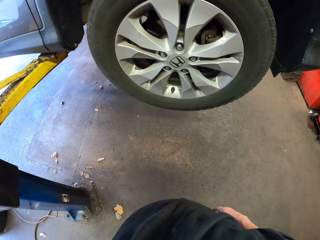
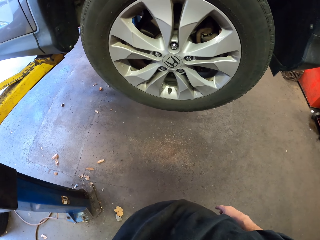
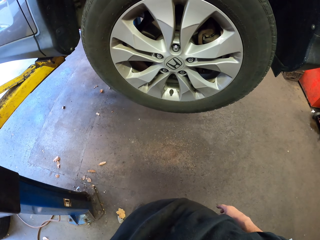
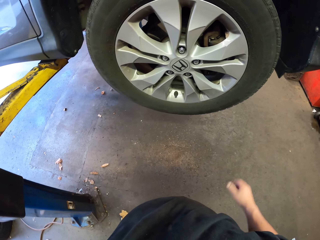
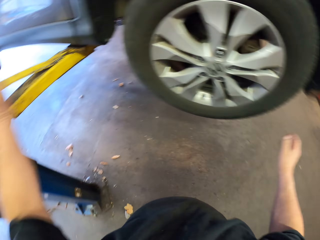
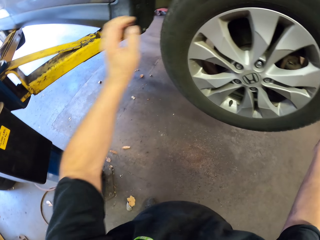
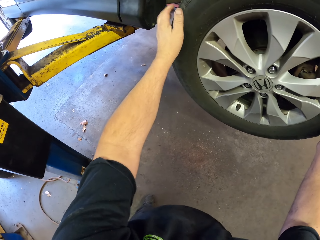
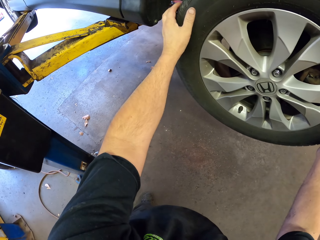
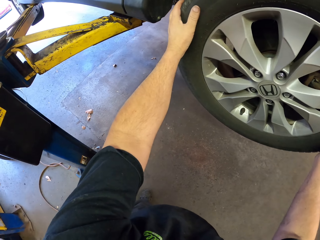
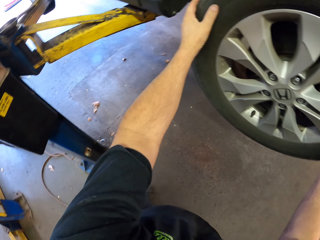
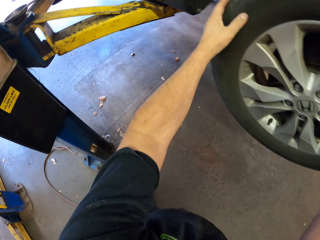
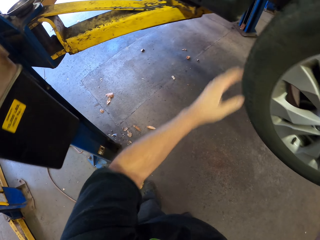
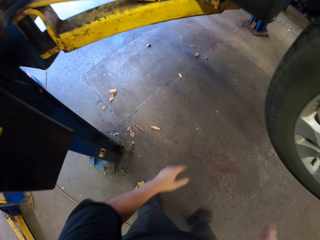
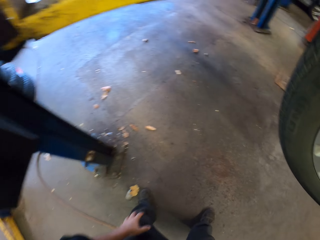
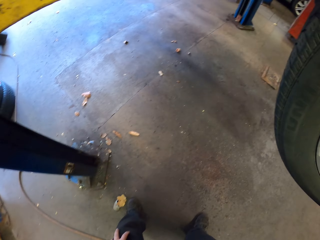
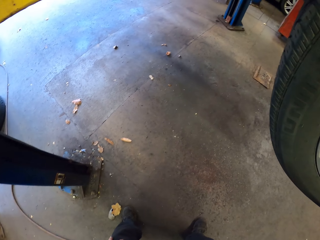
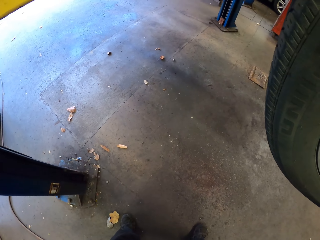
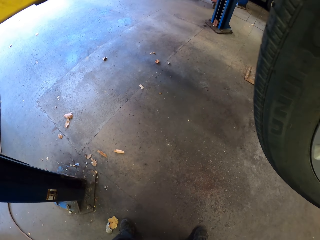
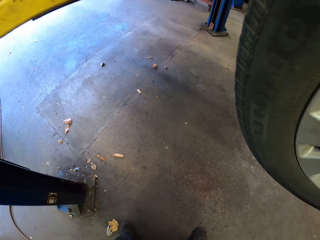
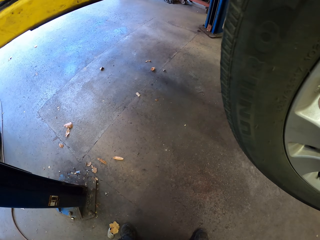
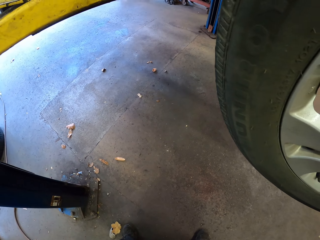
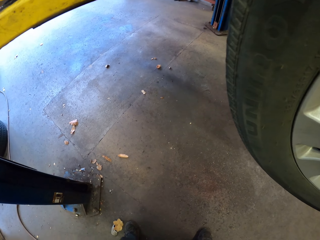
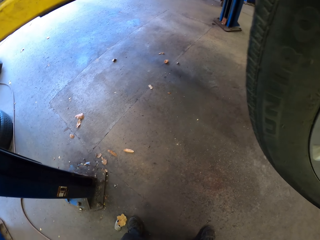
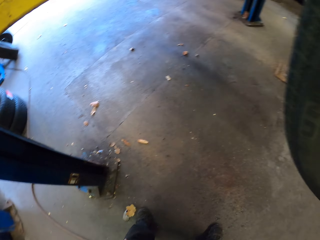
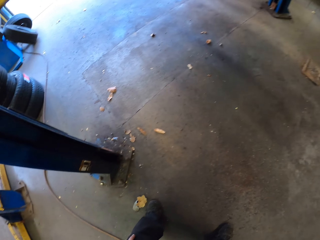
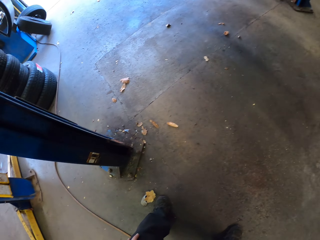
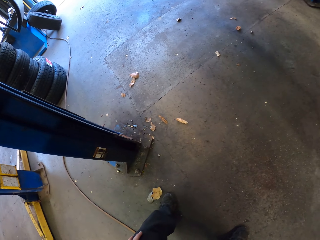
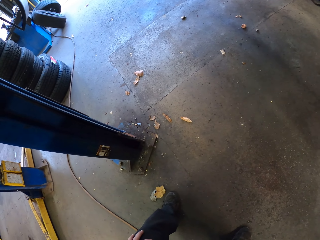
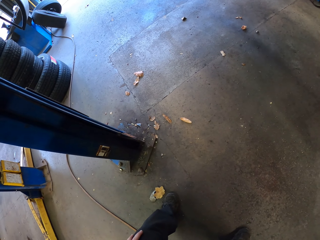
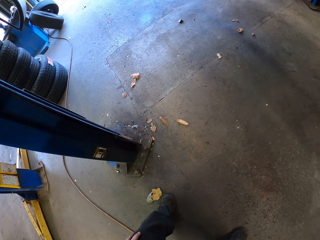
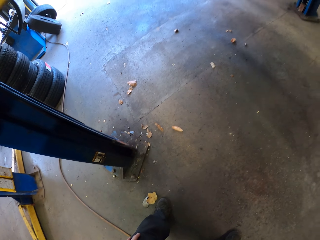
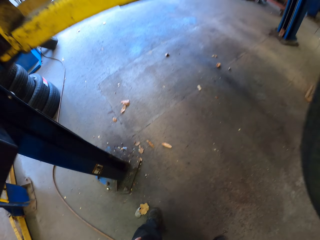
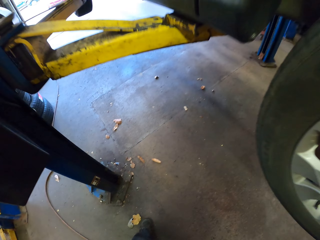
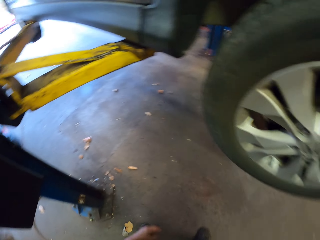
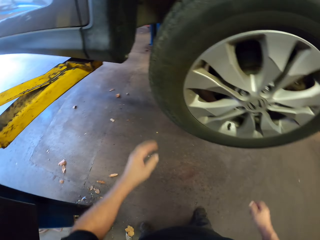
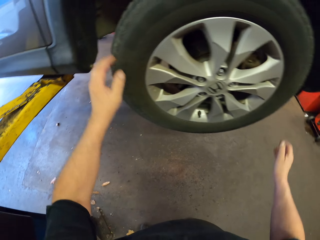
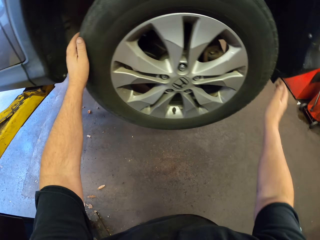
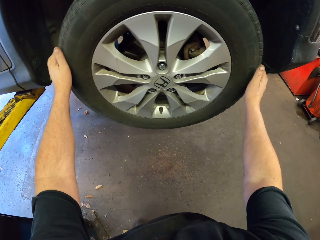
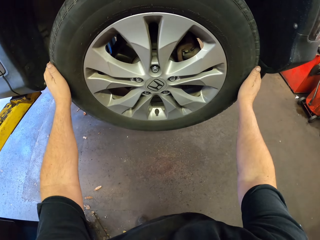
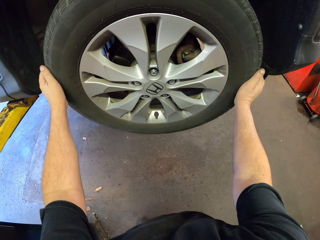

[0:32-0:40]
The camera wearer holds the tire with his hands. He touches the wheel.

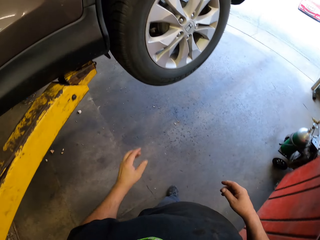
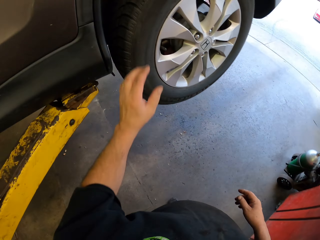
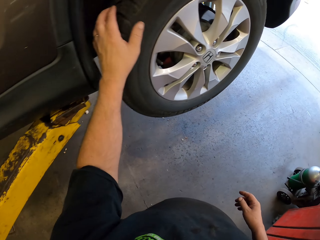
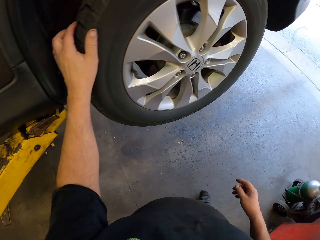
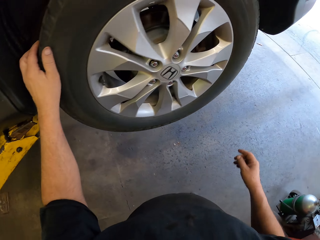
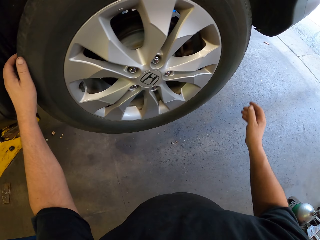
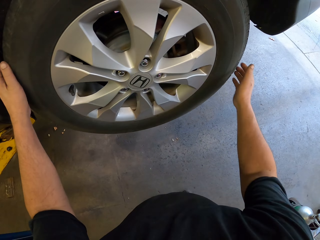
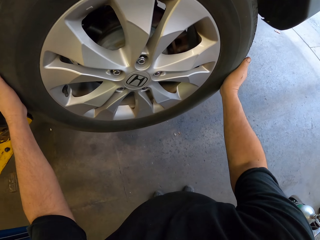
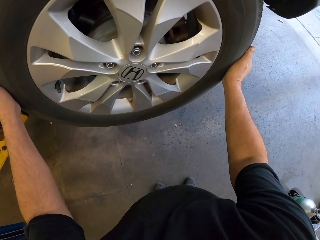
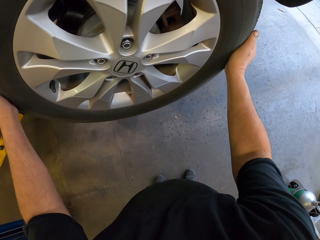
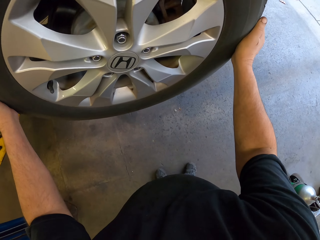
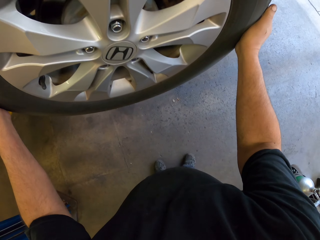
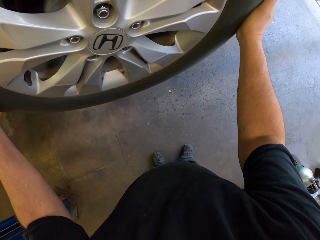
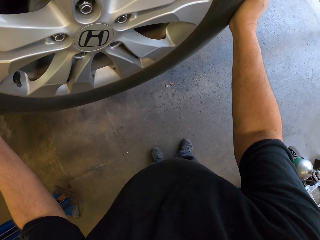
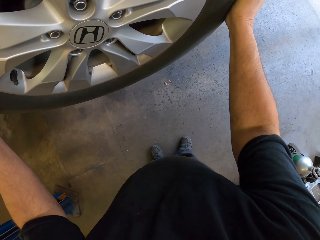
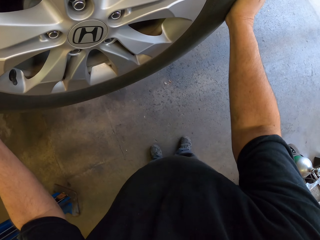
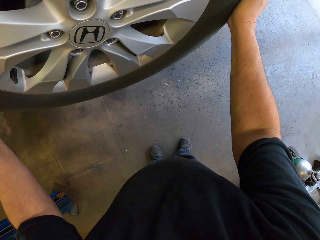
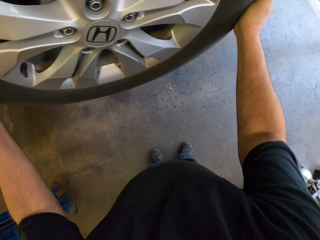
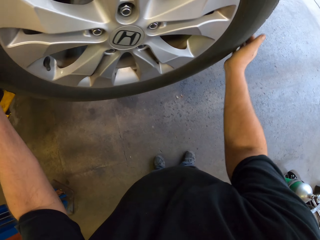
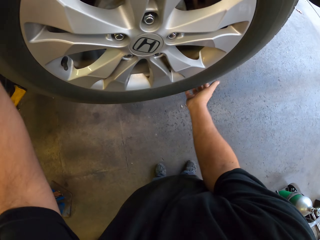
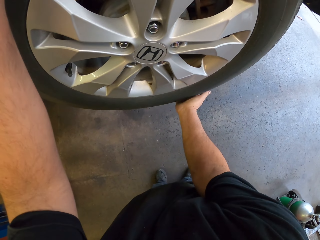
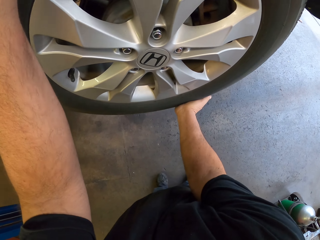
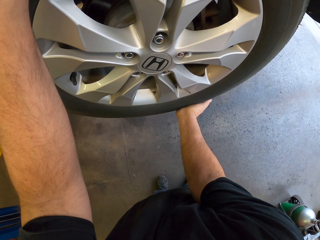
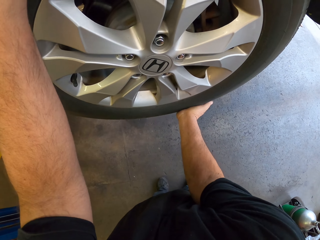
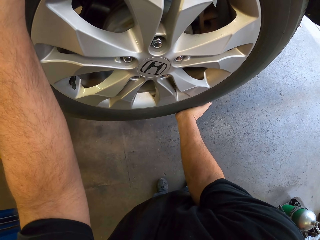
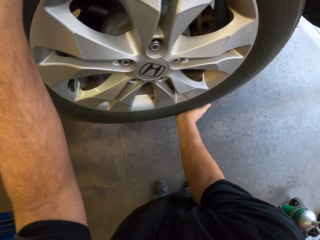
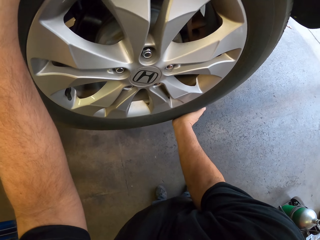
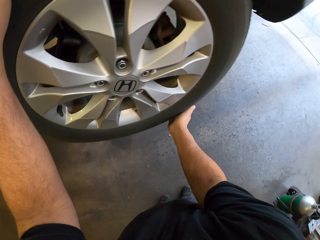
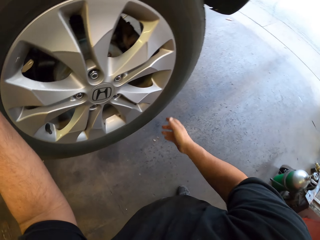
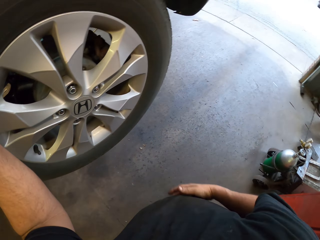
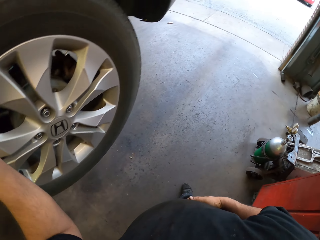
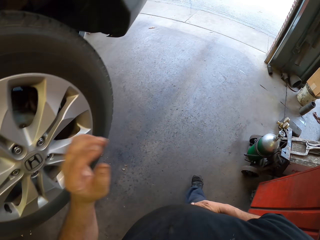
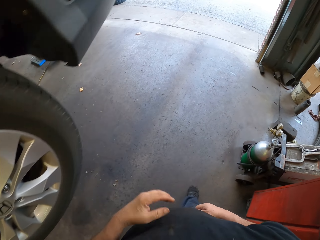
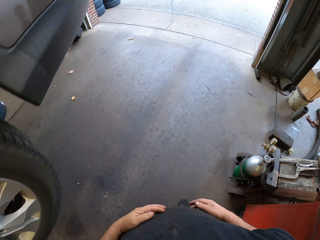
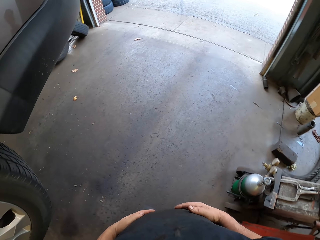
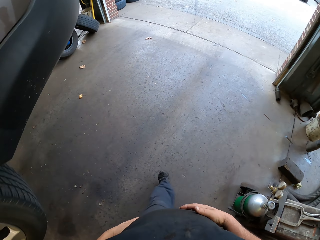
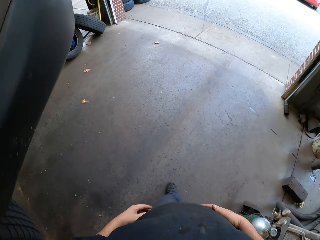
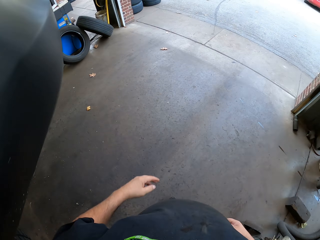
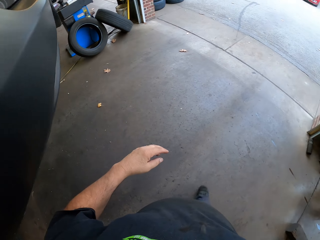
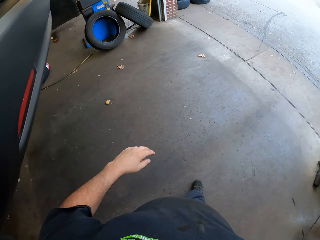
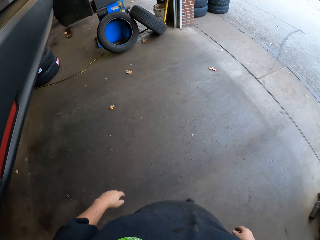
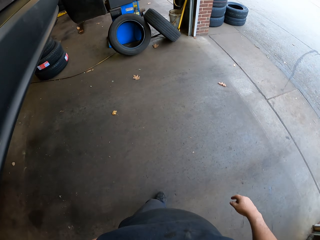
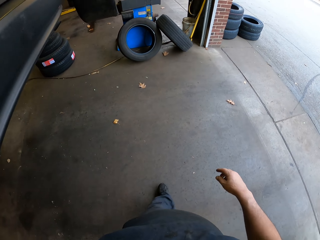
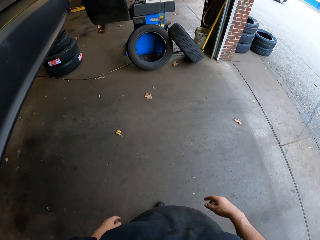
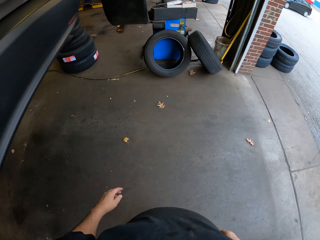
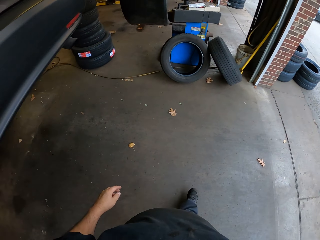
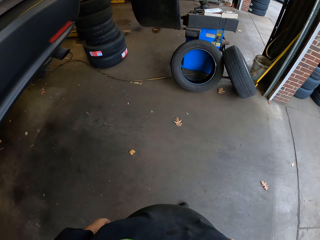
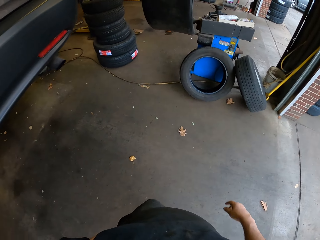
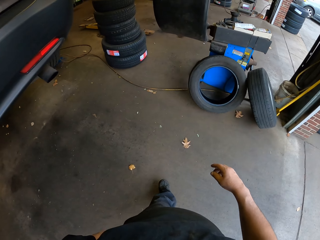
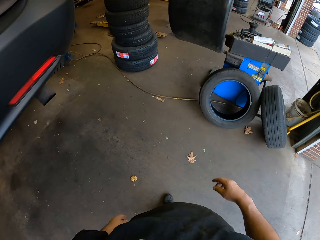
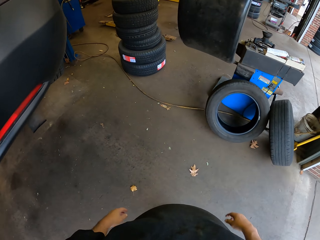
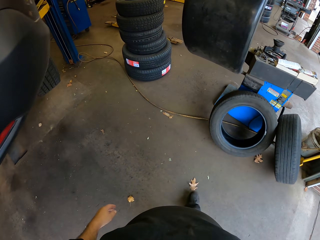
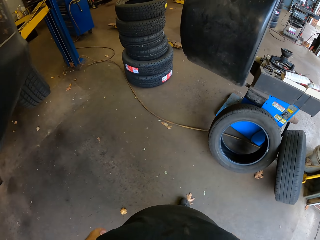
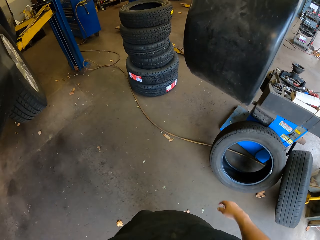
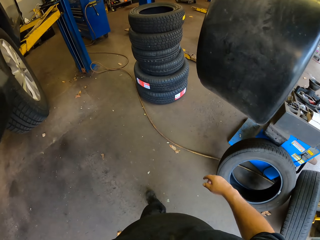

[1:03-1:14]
The camera wearer touches the wheel. They hold the car tire with both hands. They walk in the garage.

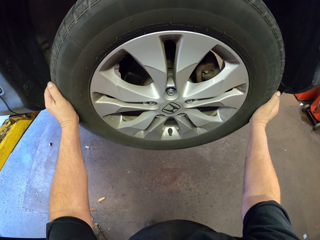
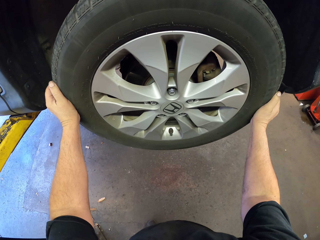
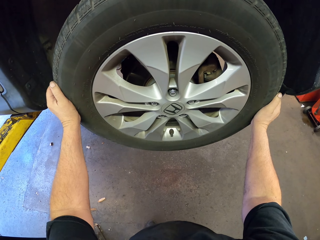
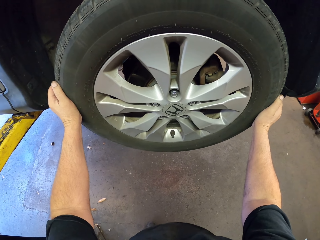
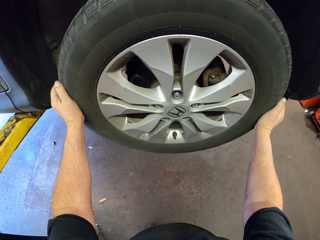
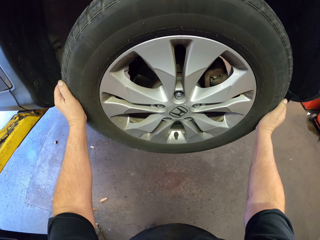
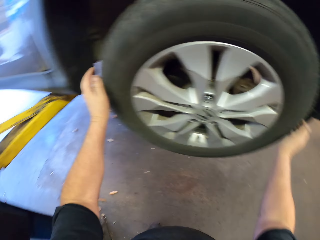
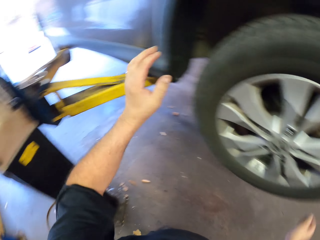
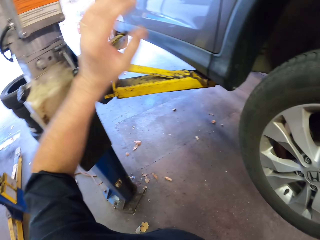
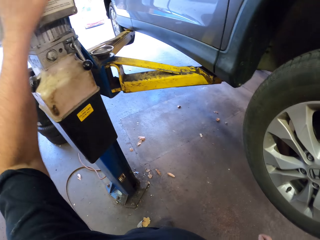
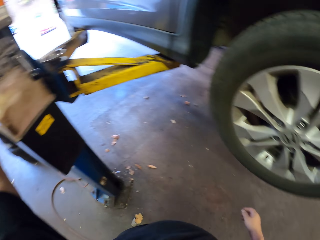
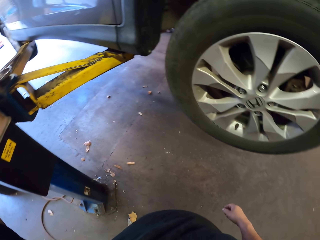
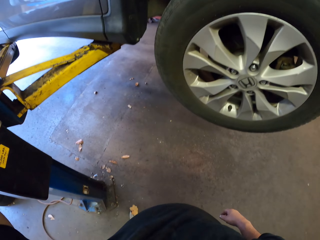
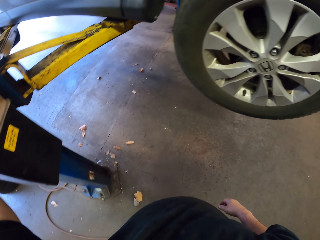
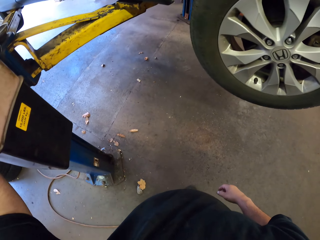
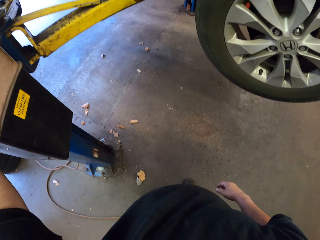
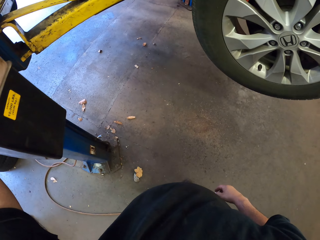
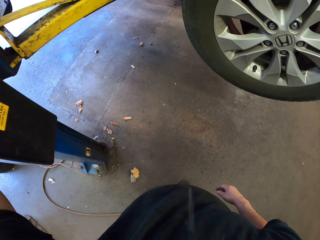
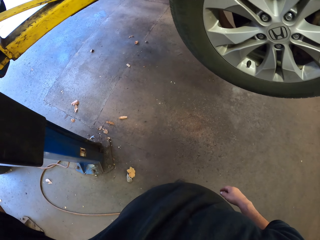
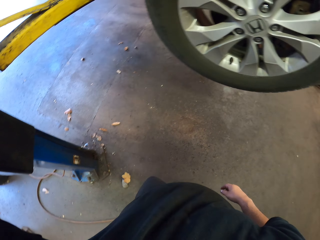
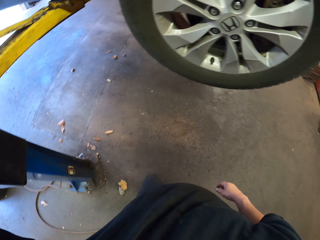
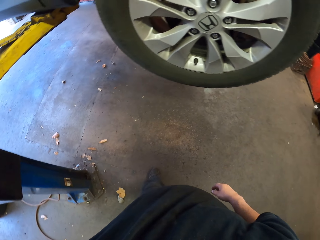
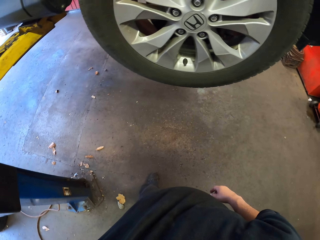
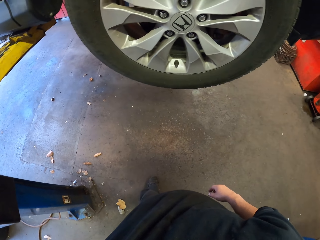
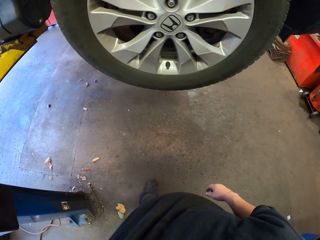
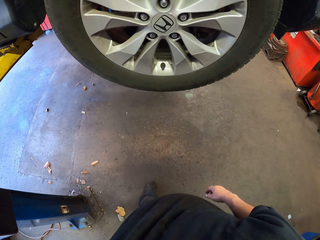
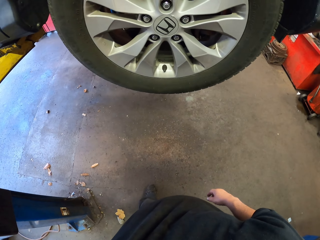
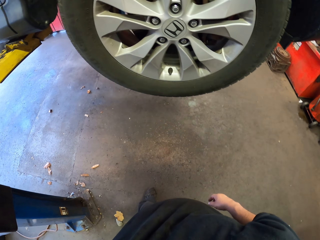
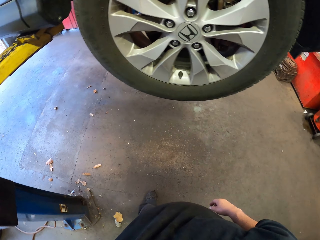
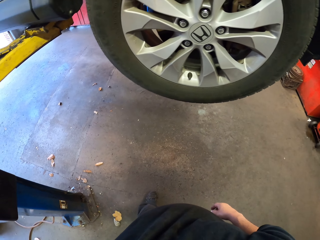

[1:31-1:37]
The camera wearer stands with his hand on the metal pole. He raises the car.
